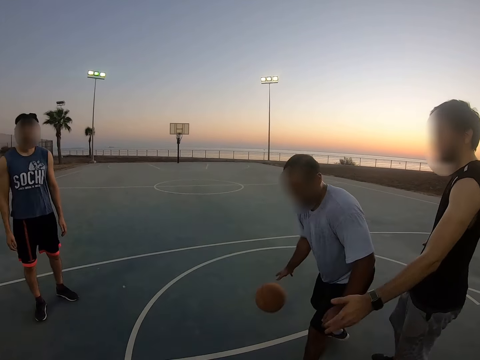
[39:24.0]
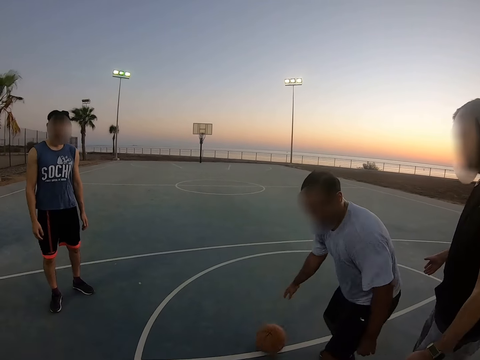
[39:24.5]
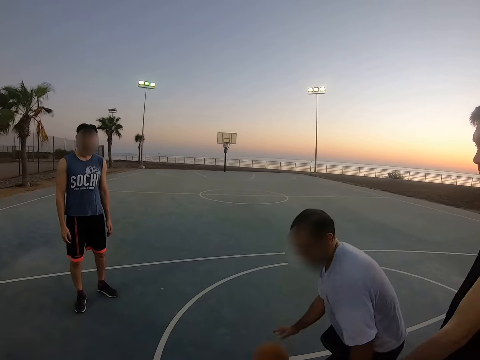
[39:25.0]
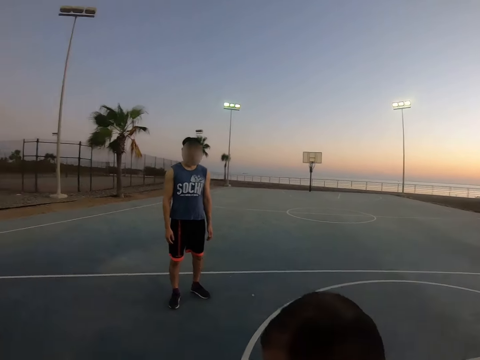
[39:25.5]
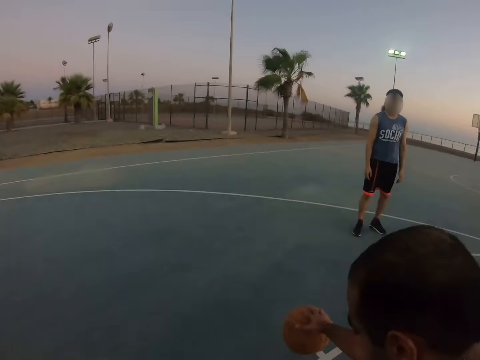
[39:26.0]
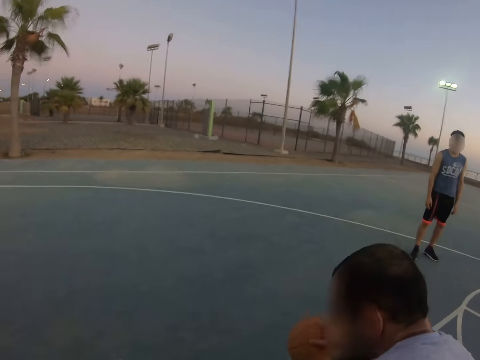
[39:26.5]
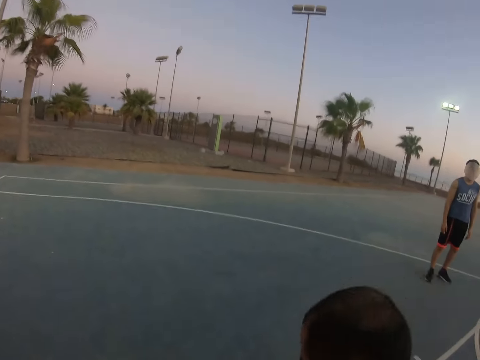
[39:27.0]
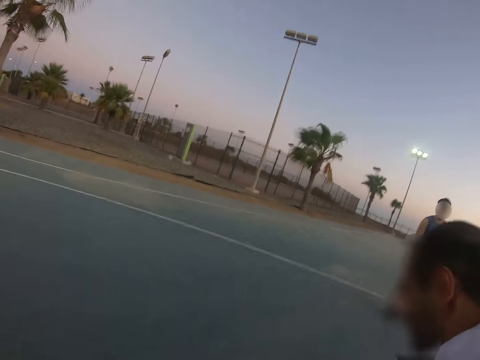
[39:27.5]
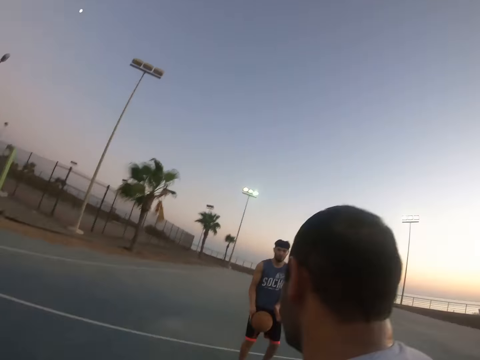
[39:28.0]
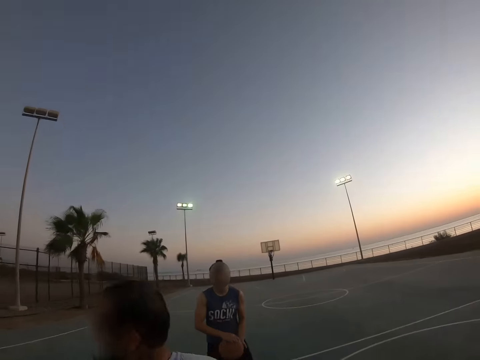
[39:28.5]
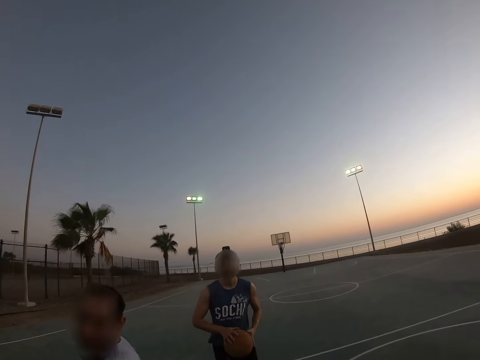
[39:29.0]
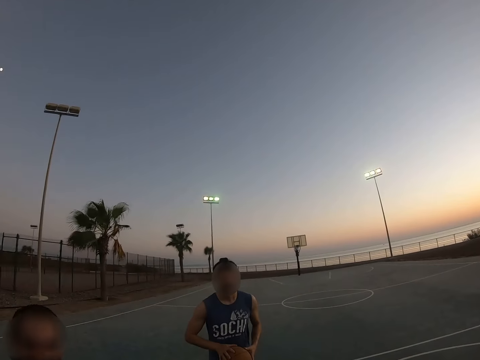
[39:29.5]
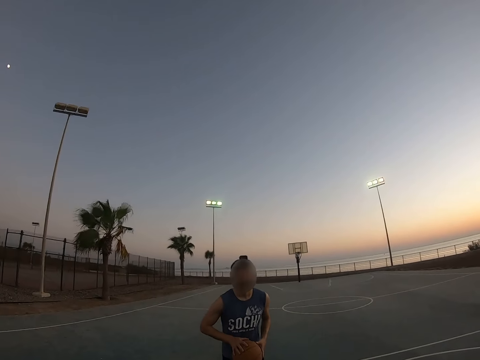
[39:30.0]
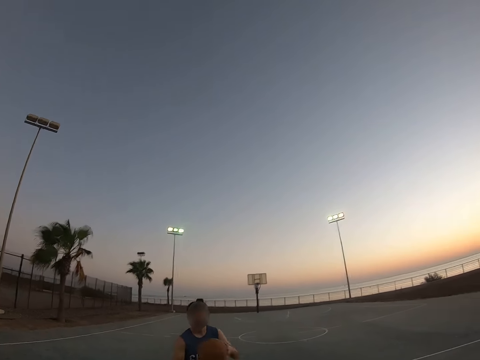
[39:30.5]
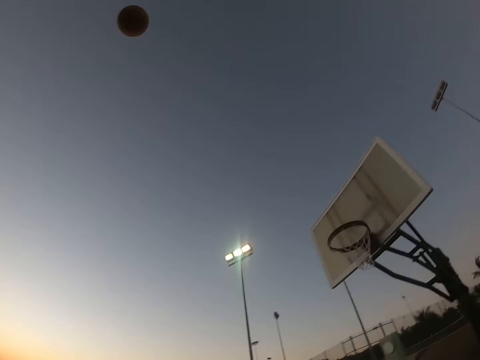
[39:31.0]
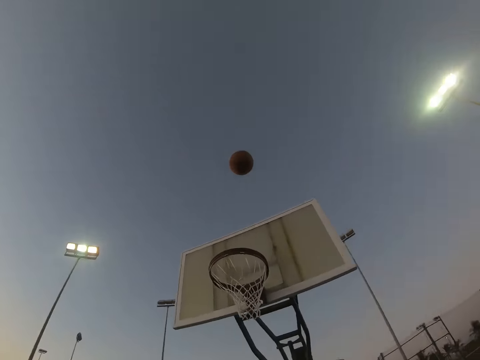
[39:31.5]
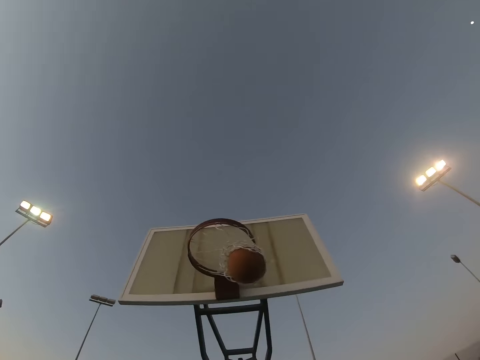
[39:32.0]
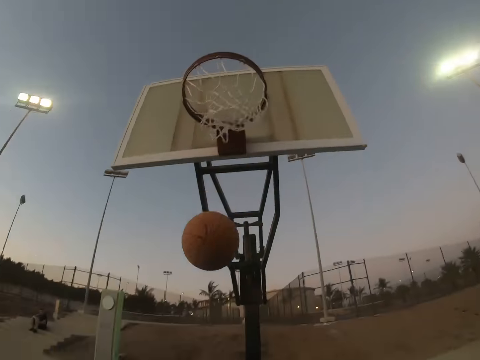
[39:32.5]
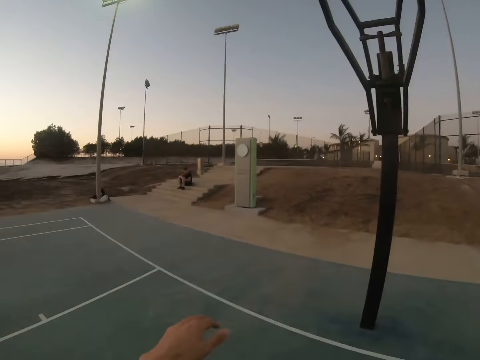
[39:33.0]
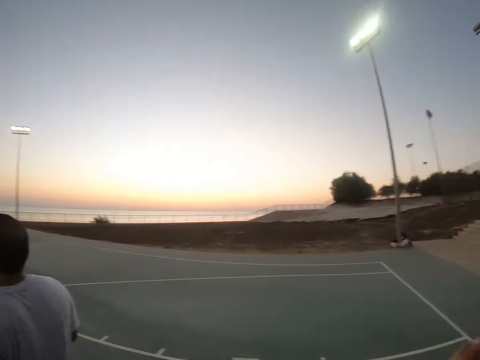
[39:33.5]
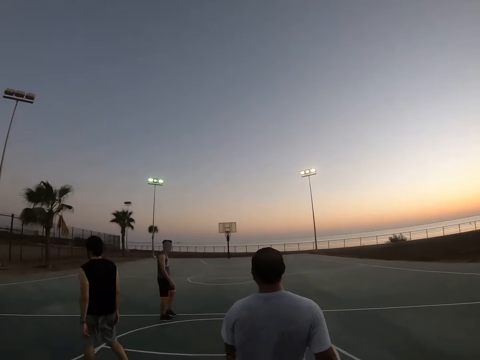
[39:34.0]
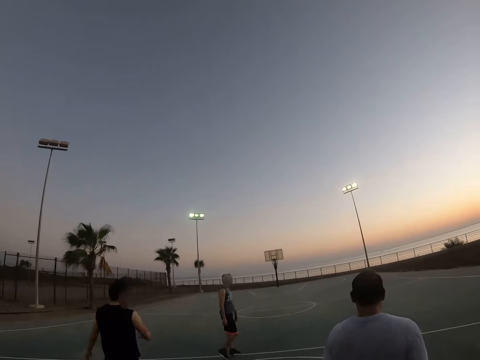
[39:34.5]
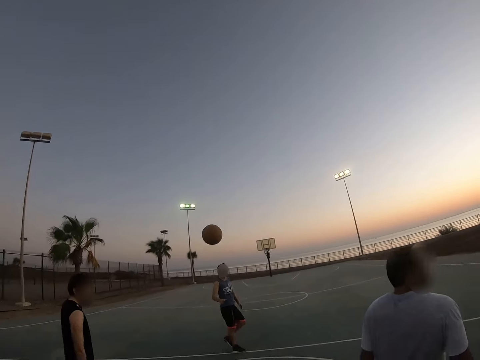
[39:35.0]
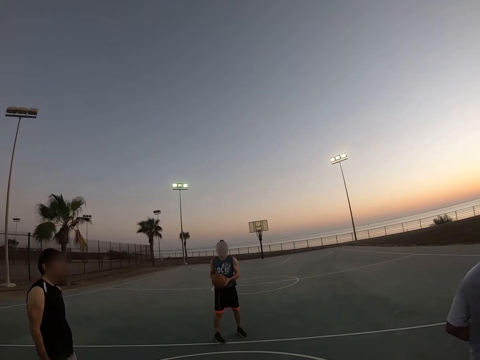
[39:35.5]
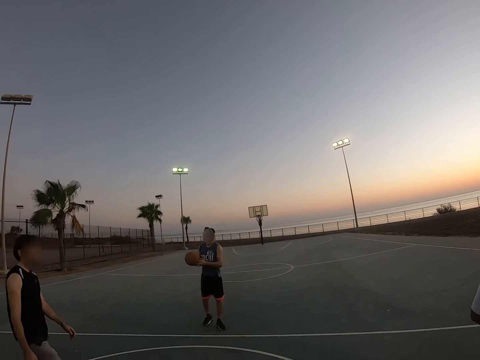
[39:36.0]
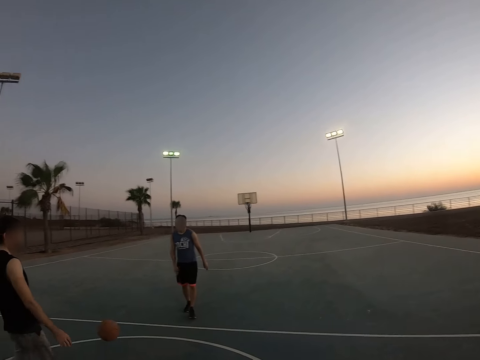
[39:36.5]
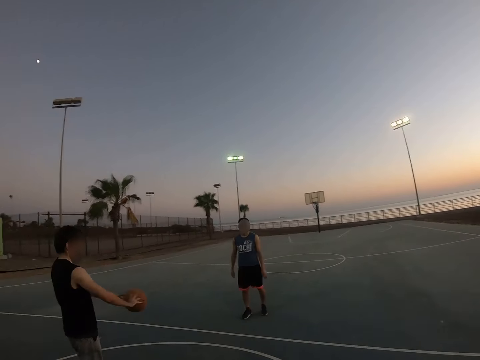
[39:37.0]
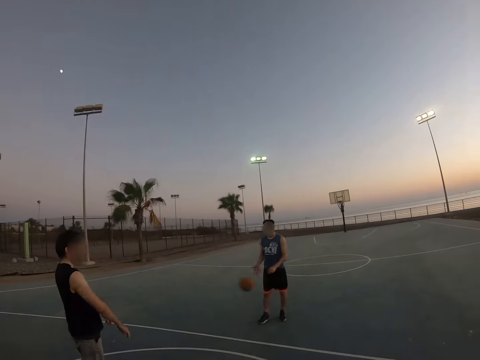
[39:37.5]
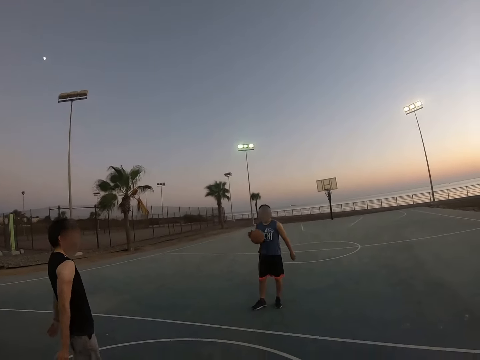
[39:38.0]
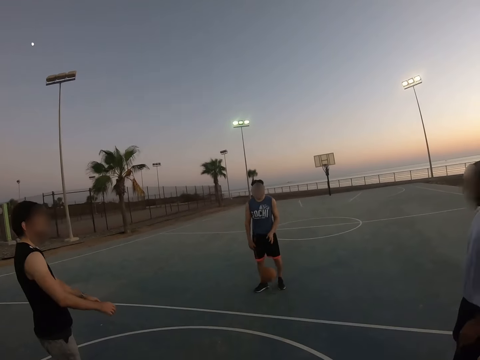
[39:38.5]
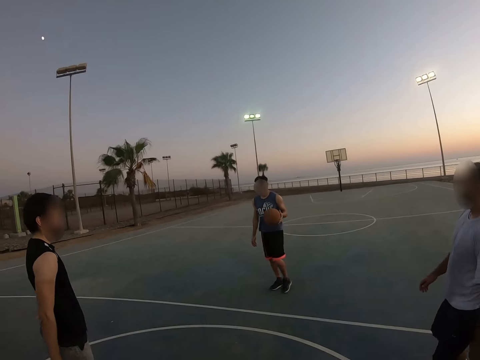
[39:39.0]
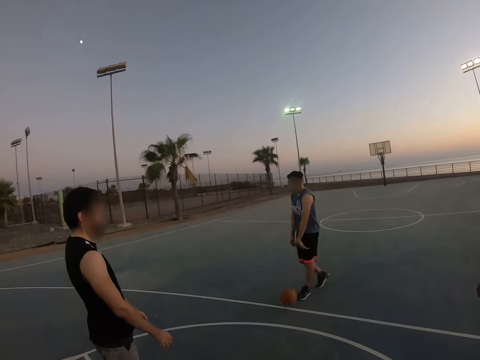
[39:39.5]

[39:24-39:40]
A man throws up the ball to score a goal. The camera wearer throws the ball to the man. Another man picks up the ball.

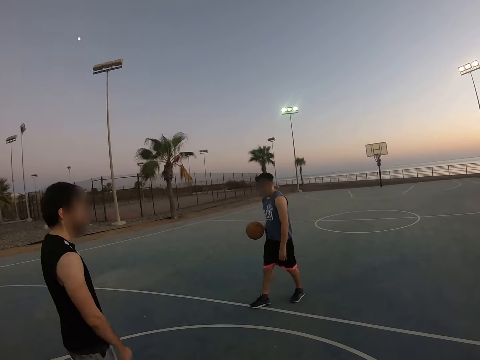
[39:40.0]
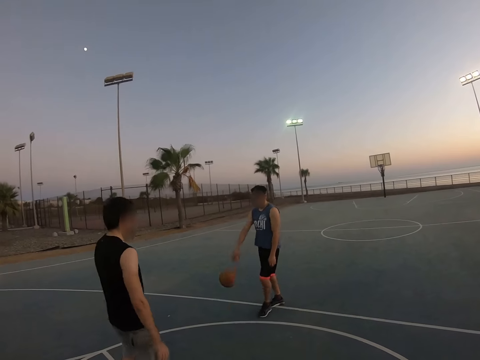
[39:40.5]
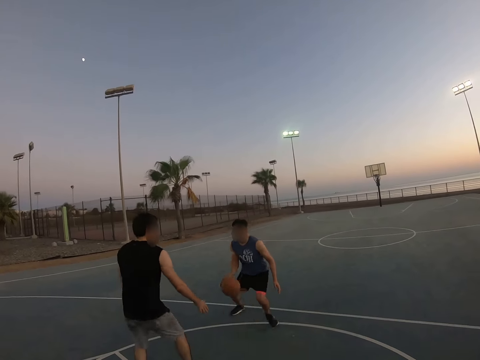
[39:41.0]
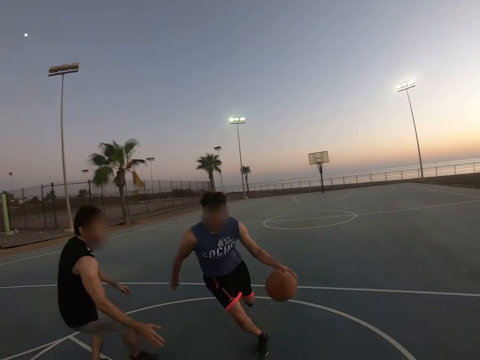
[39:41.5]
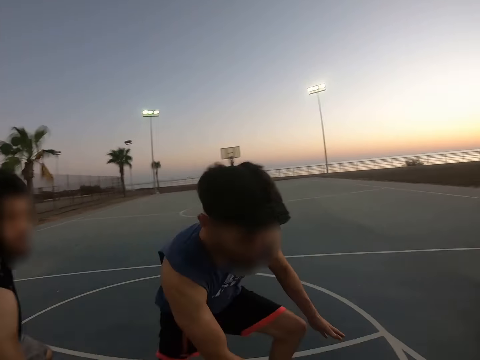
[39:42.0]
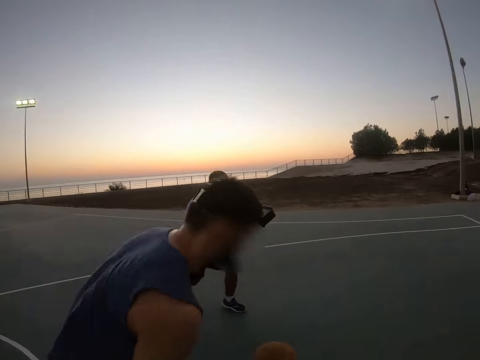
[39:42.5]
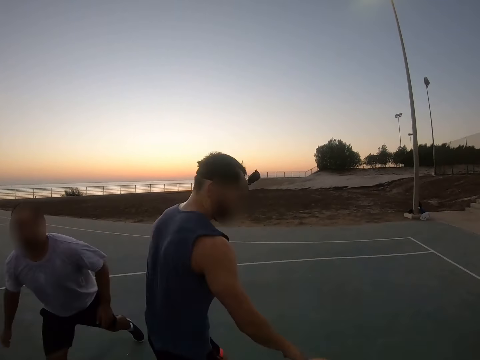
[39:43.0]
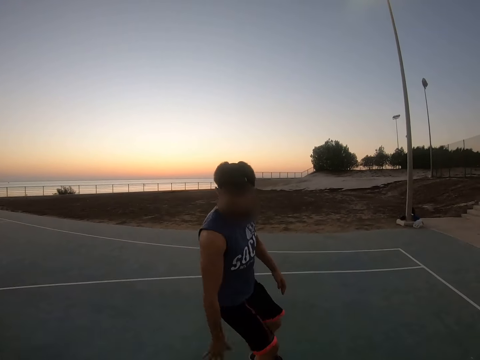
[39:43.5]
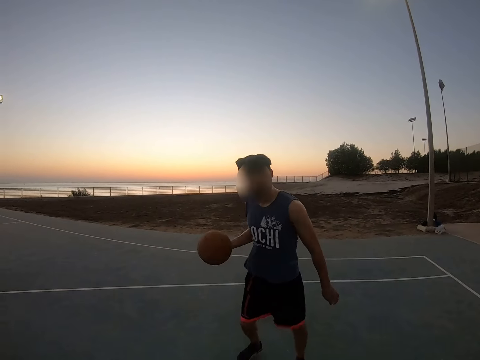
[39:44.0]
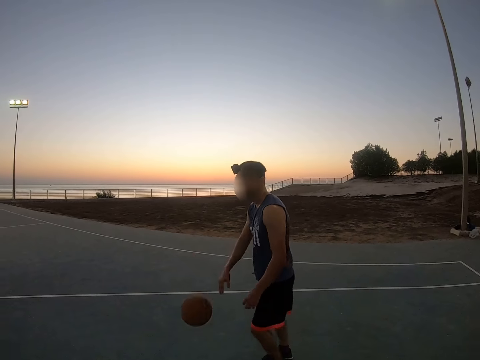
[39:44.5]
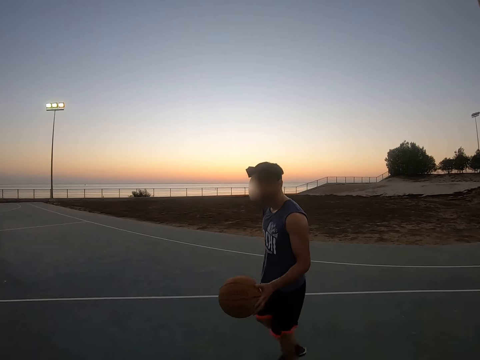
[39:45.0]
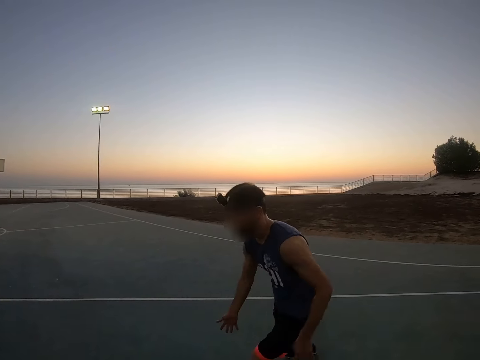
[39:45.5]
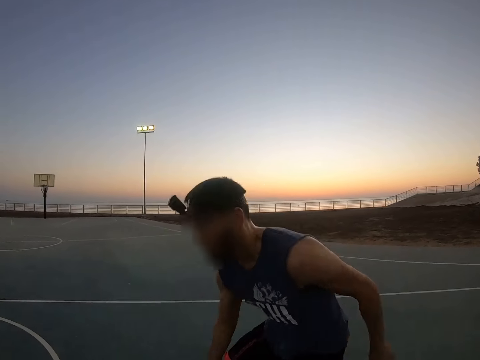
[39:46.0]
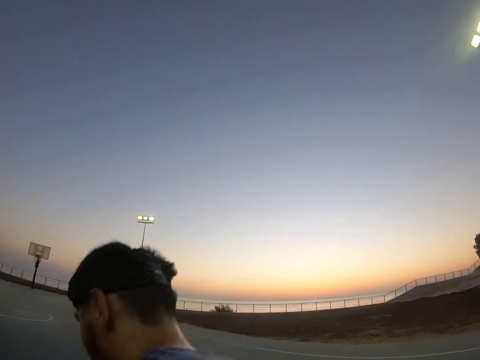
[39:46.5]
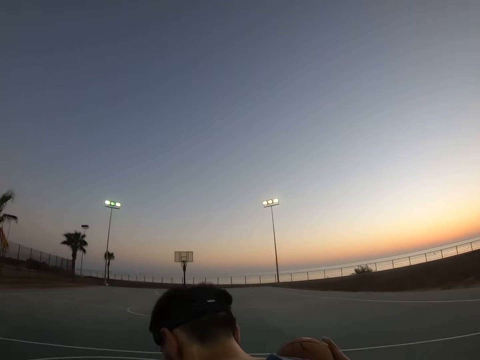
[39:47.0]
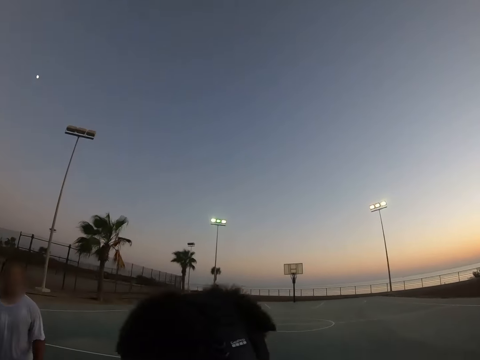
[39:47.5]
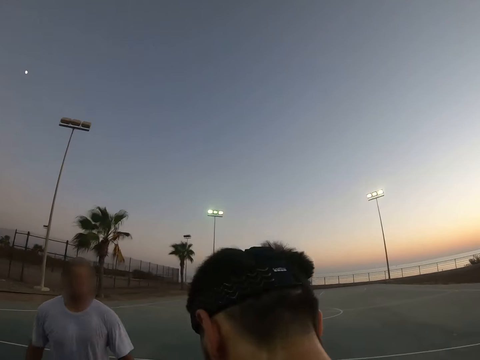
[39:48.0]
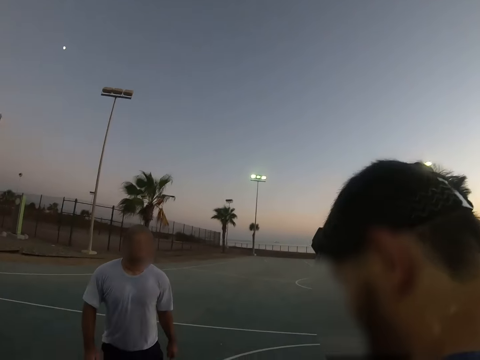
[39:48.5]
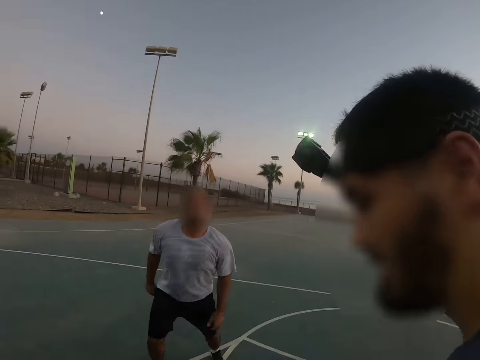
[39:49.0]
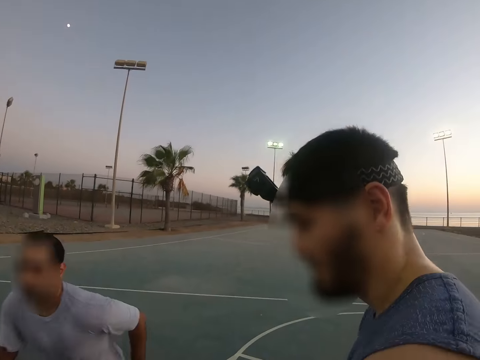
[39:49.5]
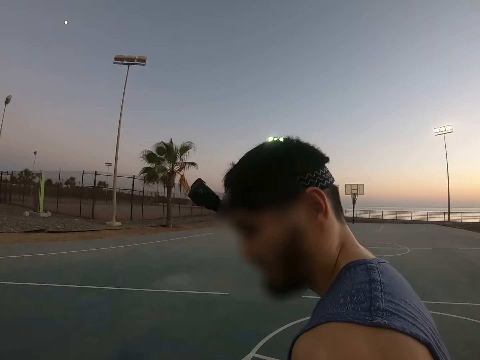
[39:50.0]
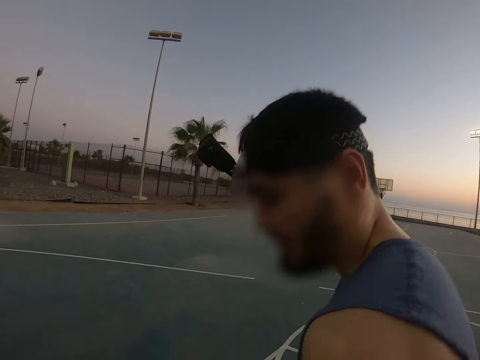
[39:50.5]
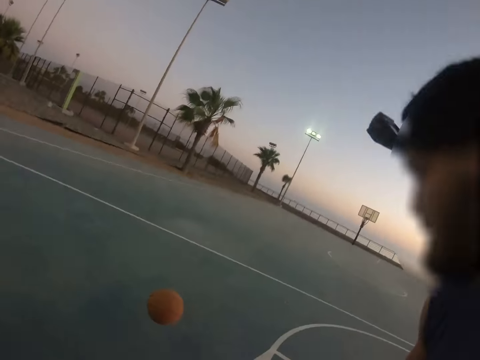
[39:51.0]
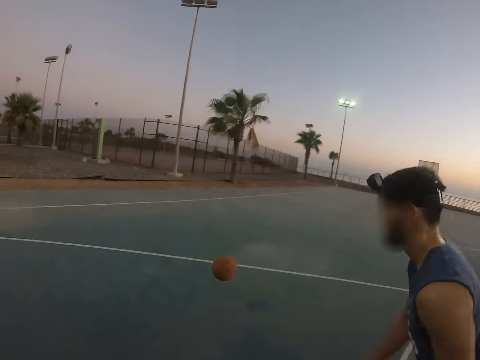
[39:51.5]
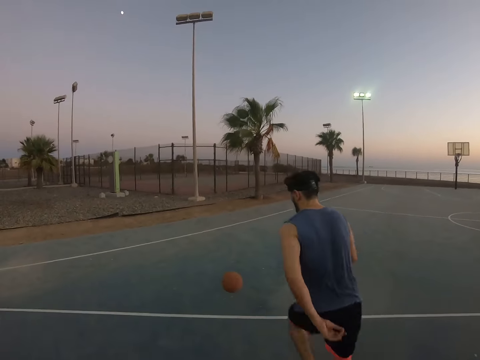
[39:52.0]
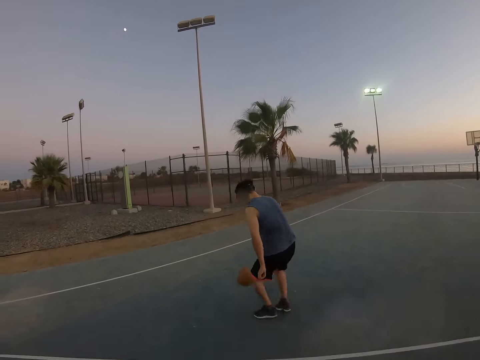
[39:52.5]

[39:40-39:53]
A man plays the basketball.
